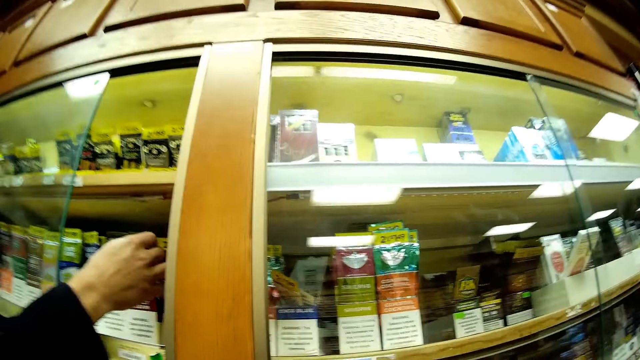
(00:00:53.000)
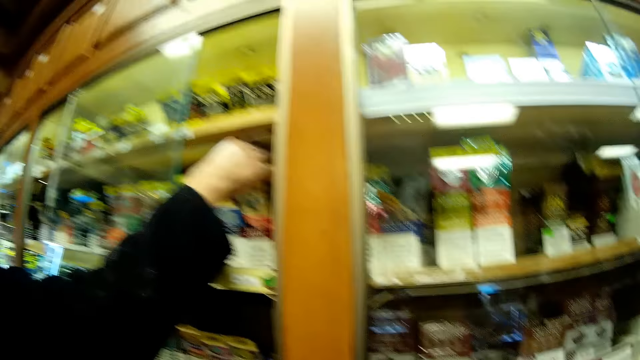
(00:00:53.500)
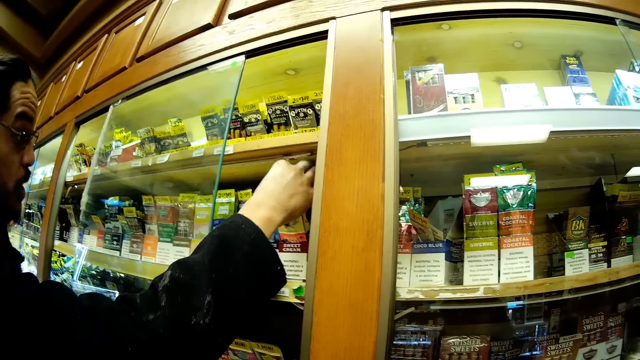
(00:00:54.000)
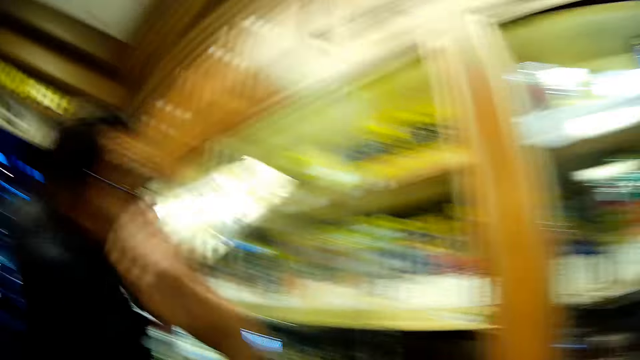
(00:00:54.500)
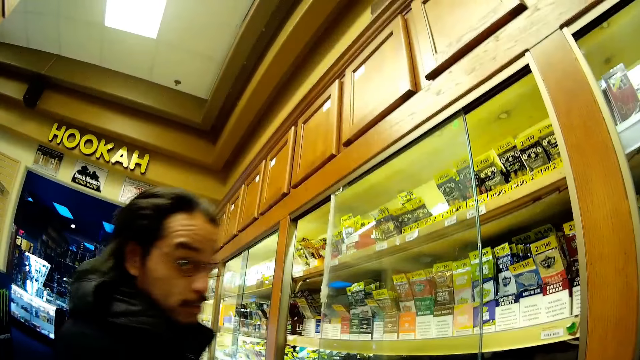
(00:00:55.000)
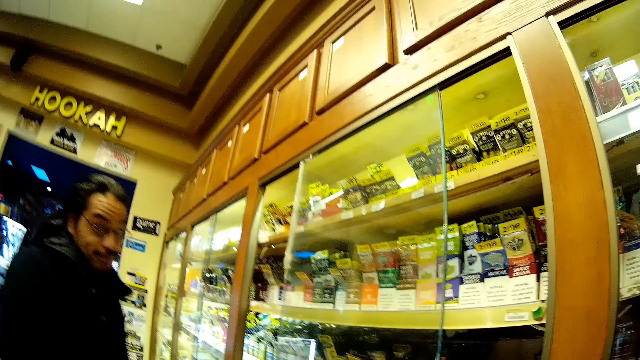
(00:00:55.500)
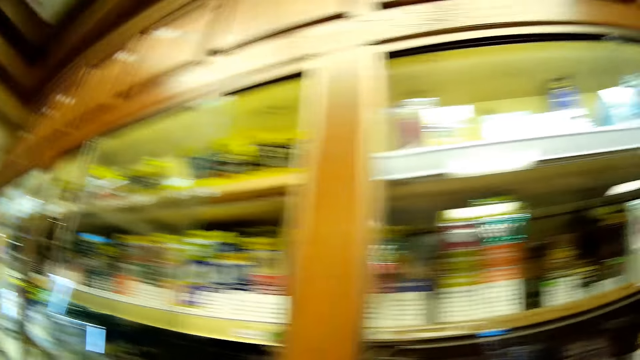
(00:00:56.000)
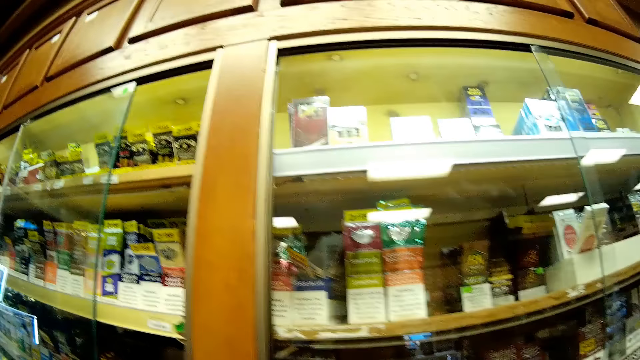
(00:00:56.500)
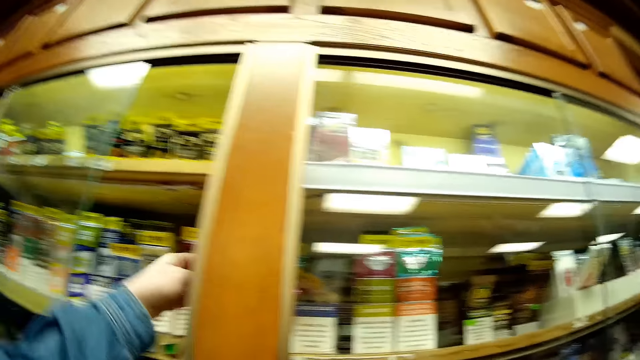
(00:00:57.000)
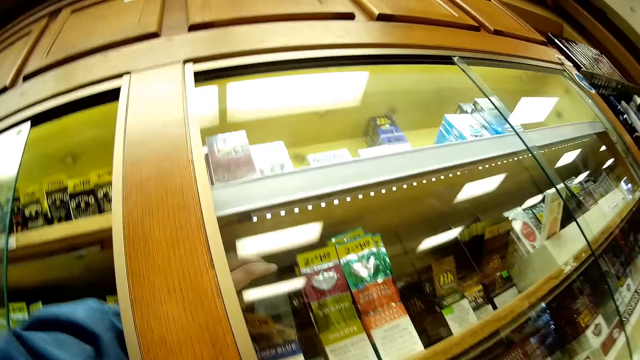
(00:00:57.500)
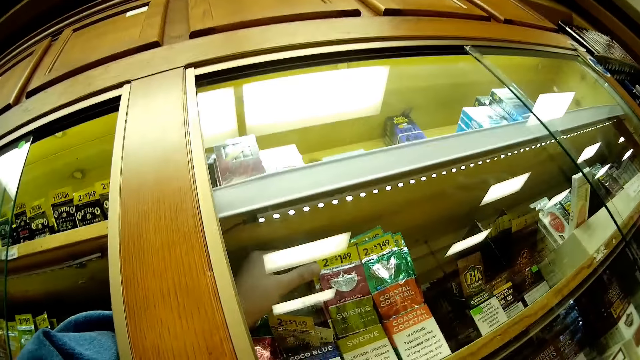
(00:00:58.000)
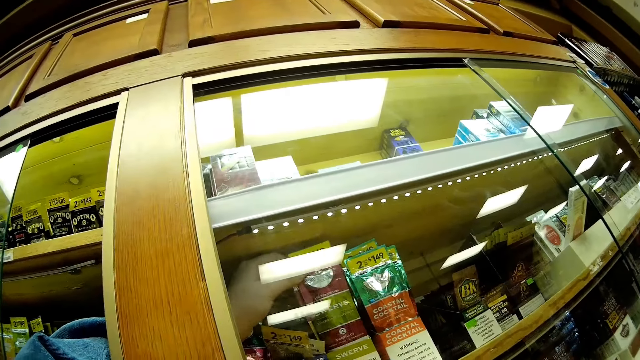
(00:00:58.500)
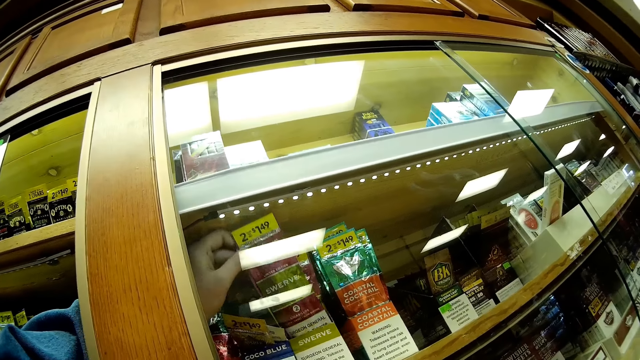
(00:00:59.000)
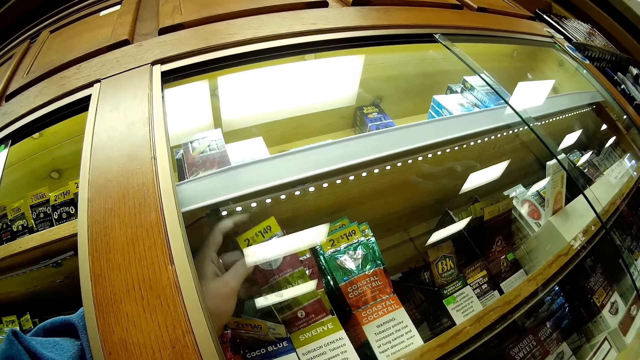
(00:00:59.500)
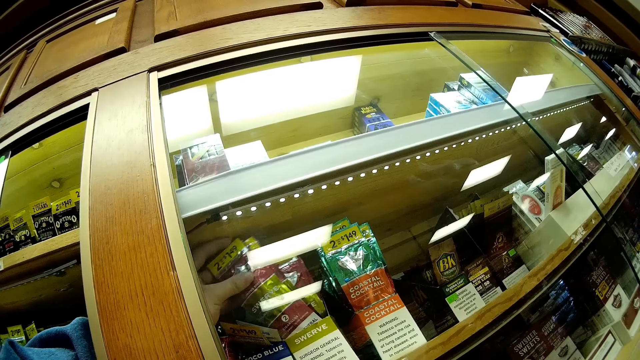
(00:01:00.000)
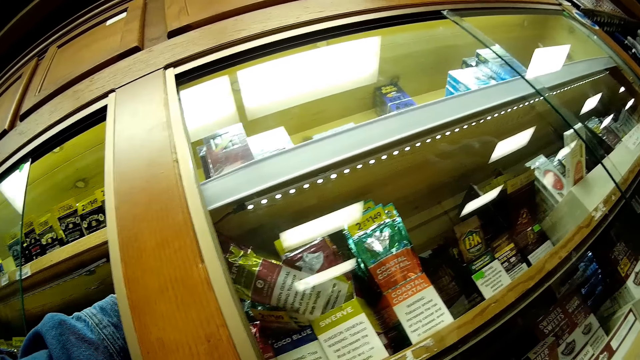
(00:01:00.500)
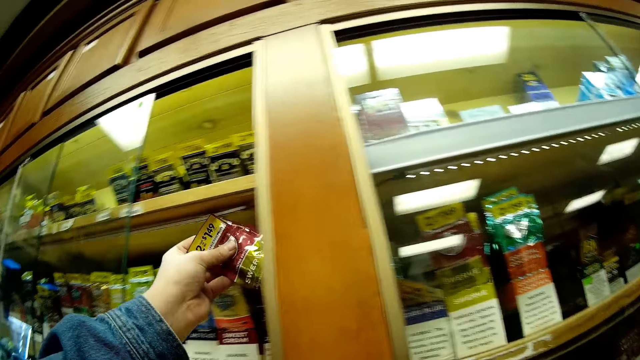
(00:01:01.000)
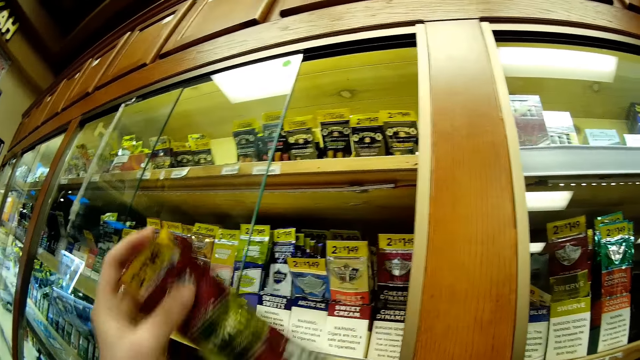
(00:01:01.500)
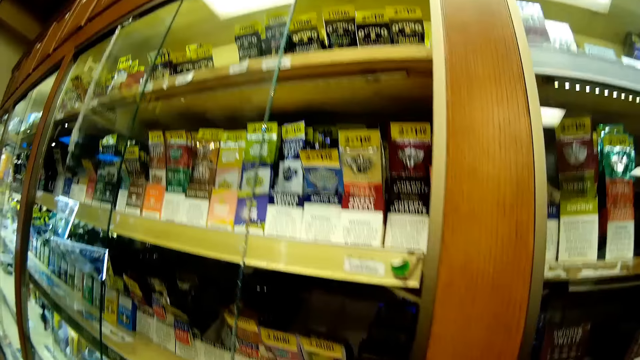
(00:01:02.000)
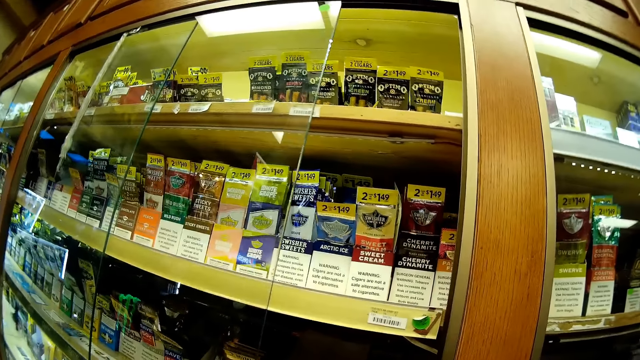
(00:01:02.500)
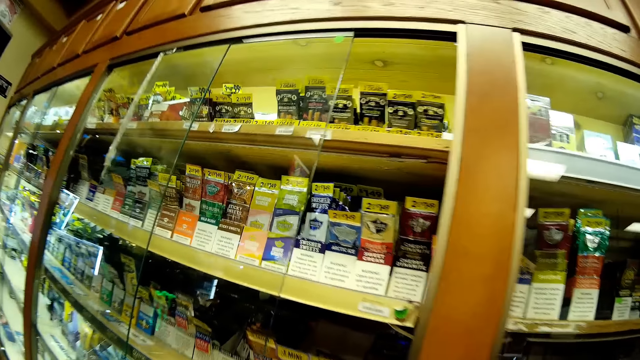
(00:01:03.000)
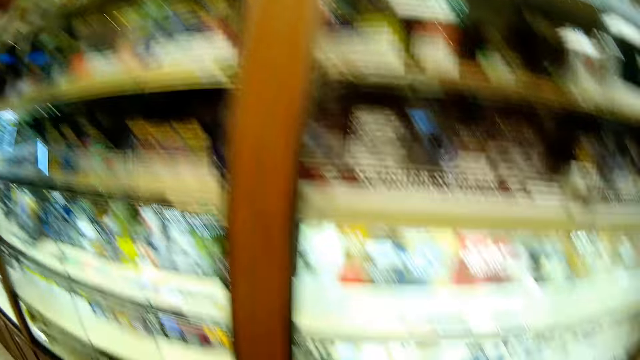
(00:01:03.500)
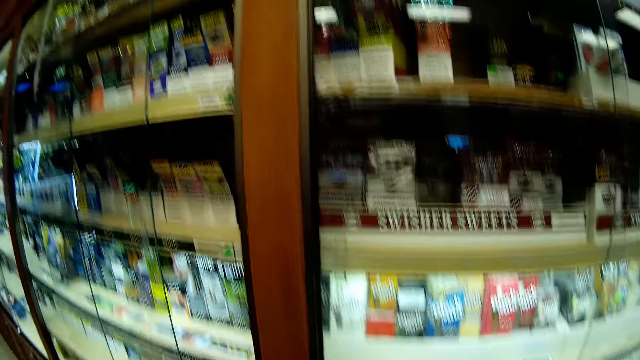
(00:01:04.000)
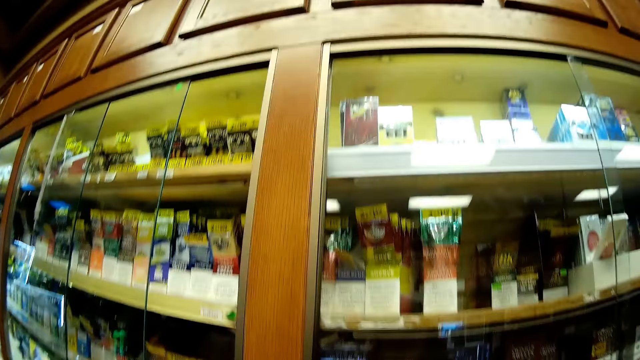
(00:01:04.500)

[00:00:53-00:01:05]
A man moves the packet. The man picks the packet from the shelf, looks at the packet and lifts the paper. The camera wearer interacts with the man. The man walks around in the chemist. The camera wearer picks two packets from the shelf. They look around.

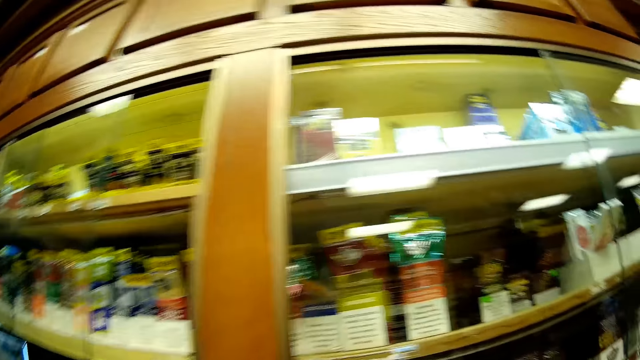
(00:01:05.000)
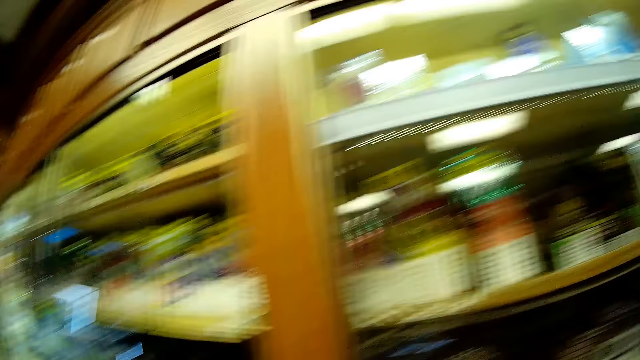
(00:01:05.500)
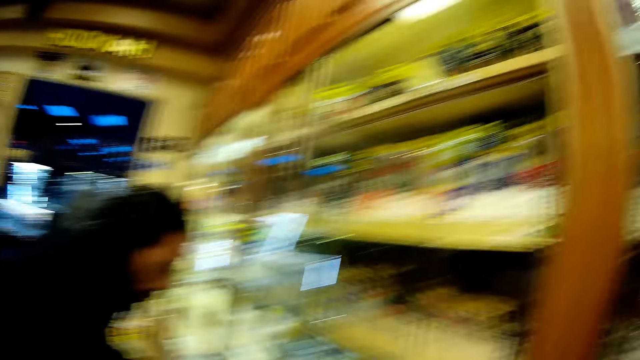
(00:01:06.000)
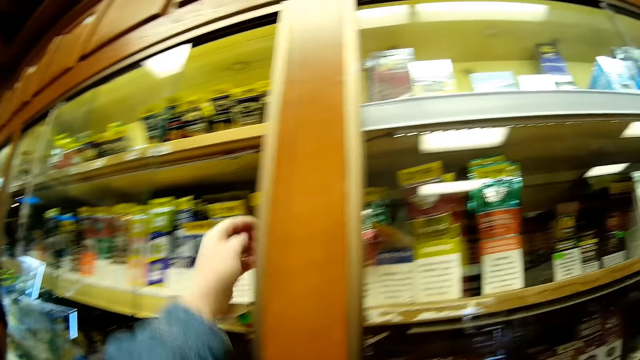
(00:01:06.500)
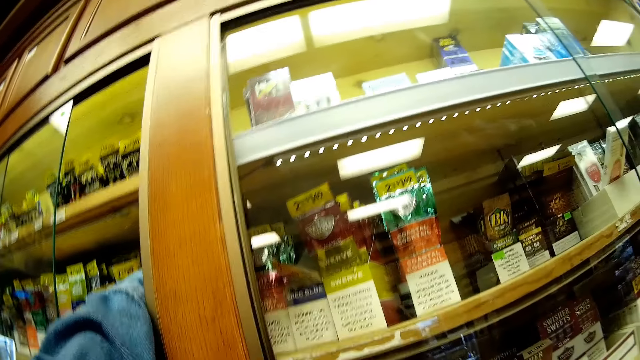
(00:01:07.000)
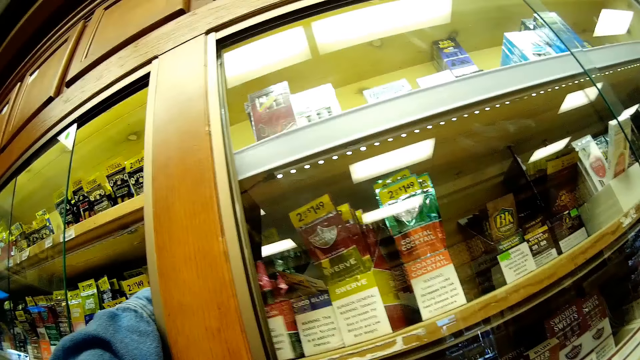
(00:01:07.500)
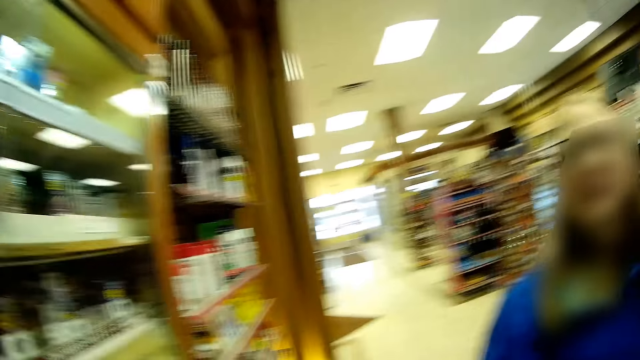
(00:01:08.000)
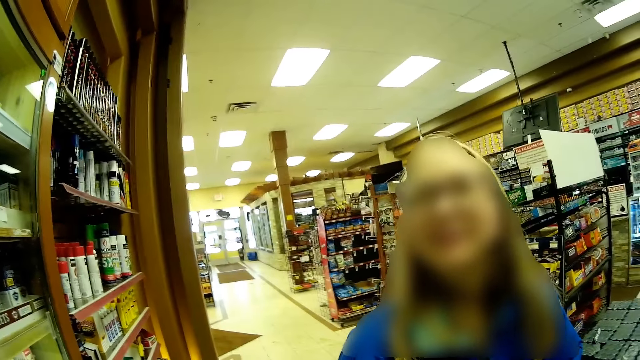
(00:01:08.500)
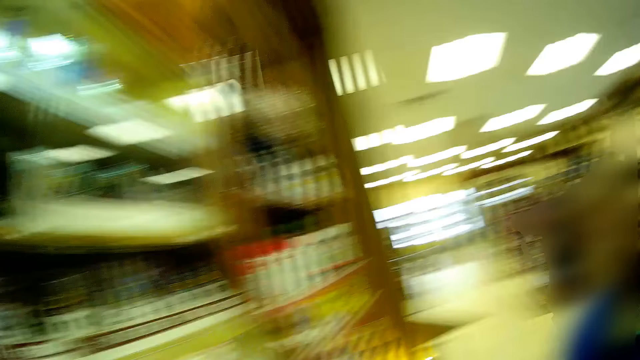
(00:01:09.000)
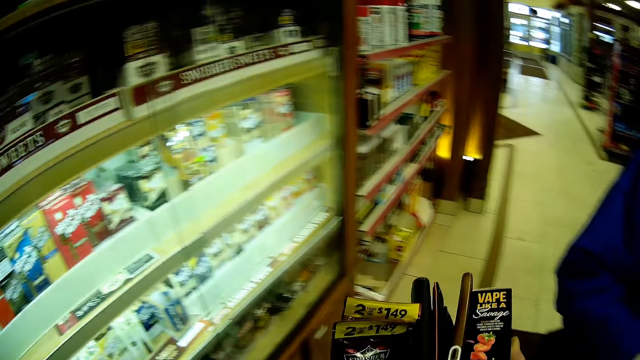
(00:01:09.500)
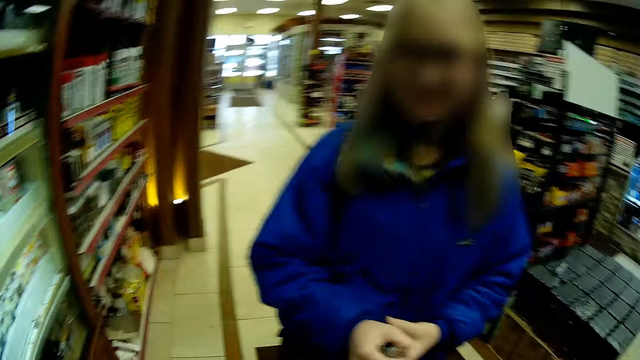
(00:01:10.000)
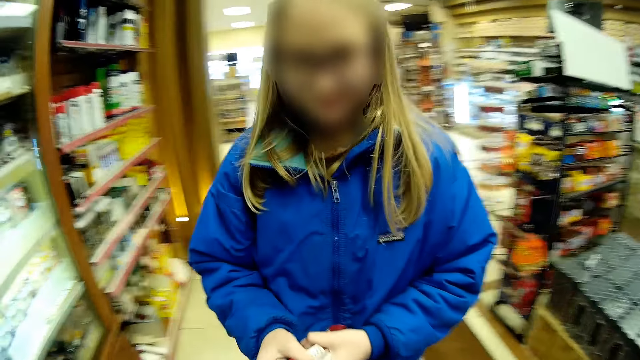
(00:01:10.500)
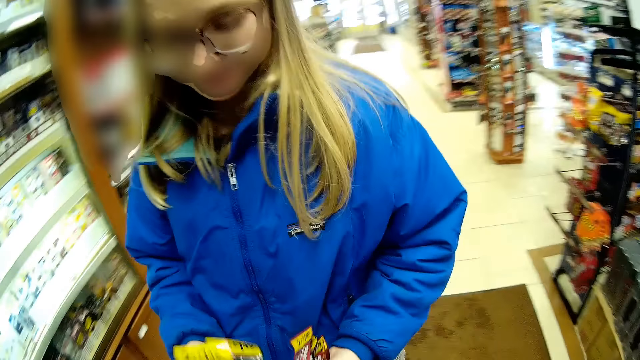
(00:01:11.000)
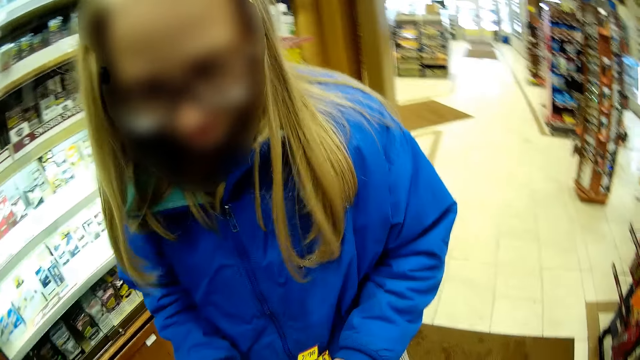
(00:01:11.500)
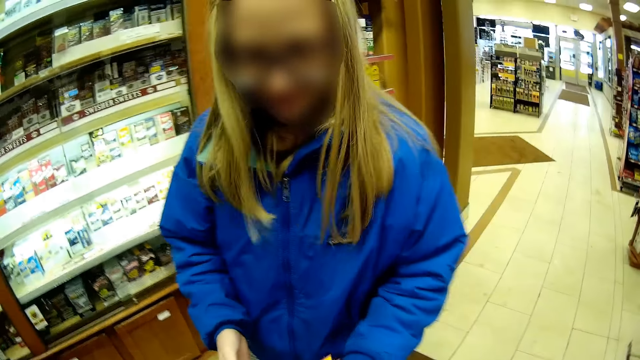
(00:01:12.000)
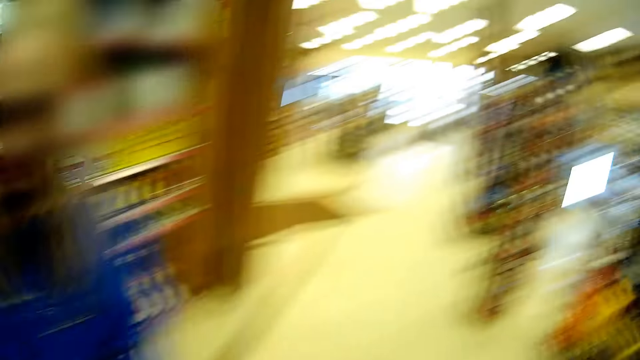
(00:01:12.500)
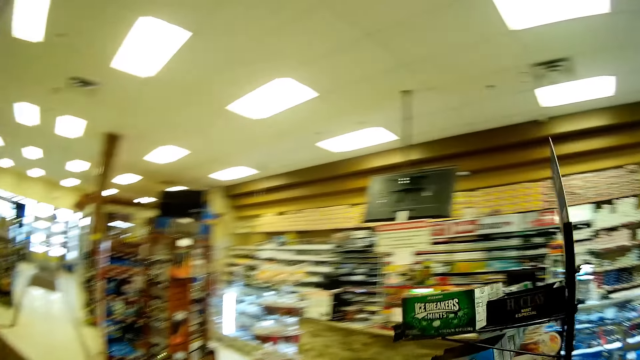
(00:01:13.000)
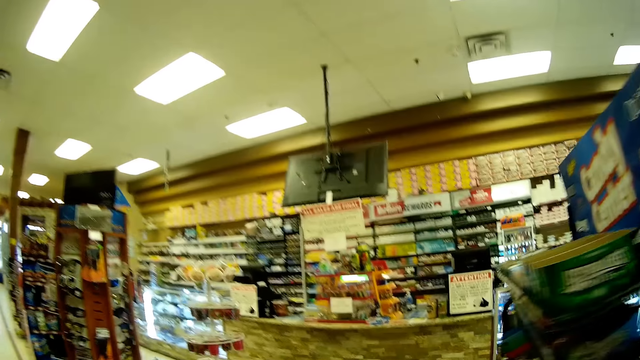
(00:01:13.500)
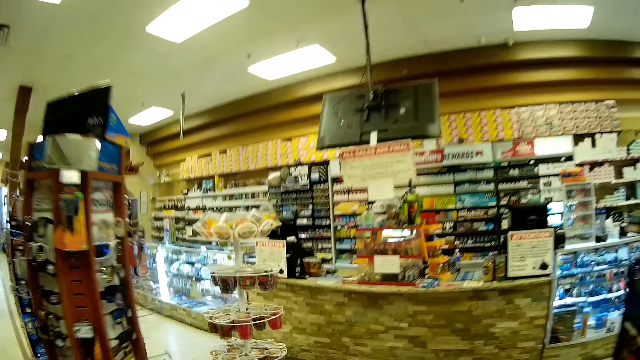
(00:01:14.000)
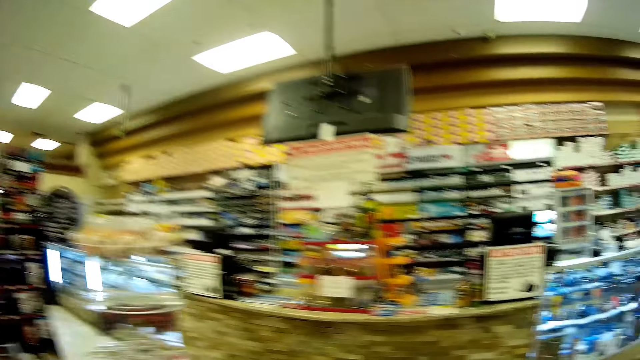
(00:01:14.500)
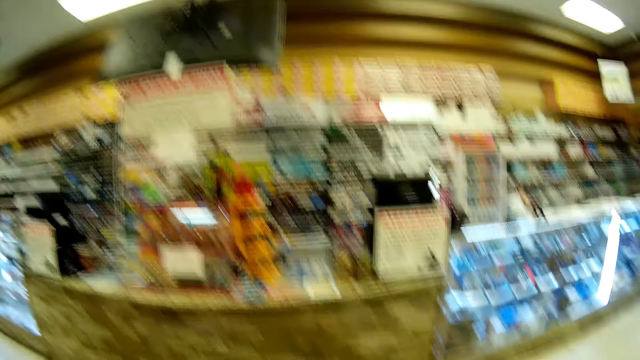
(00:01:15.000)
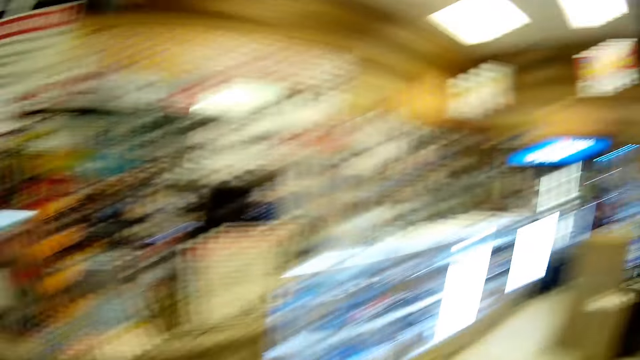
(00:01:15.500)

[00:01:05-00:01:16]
A man looks around. The camera wearer picks a packet from the shelf. A lady converses. The camera wearer interacts with the lady. They look at the sachets. The lady steps forward. The camera wearer walks to a checkout counter in the shop.
